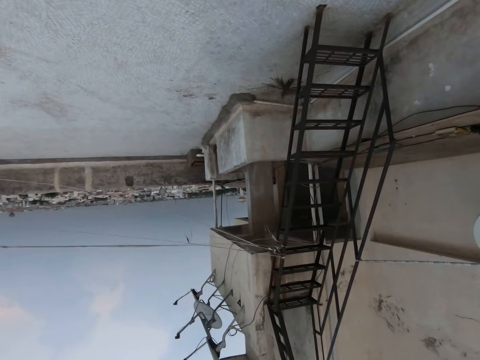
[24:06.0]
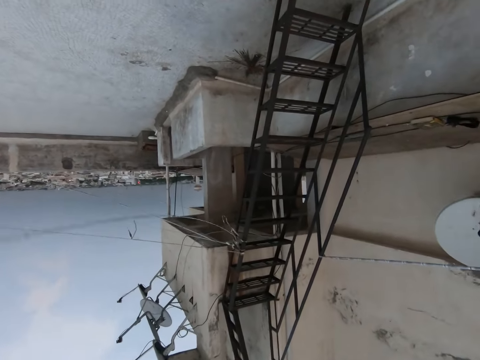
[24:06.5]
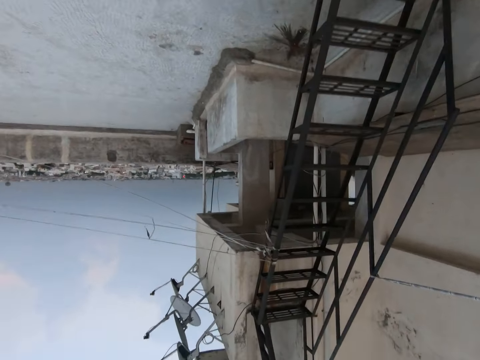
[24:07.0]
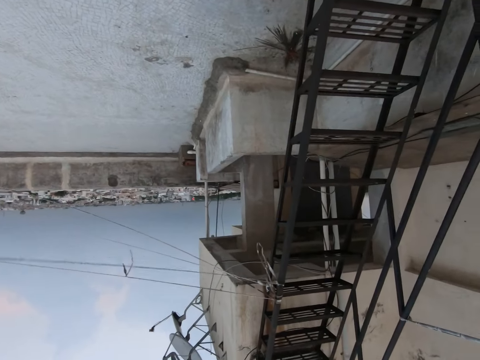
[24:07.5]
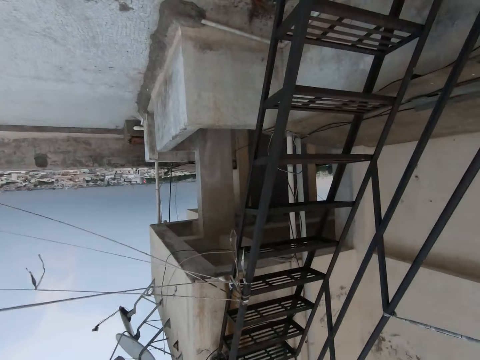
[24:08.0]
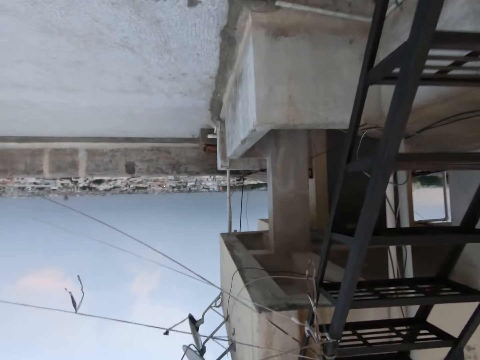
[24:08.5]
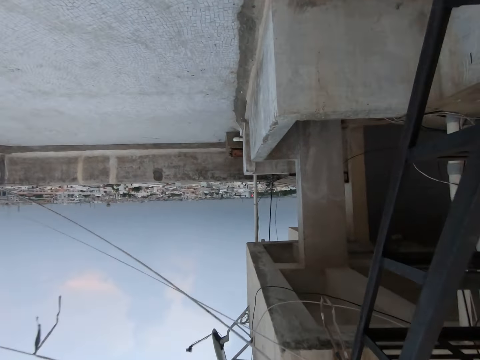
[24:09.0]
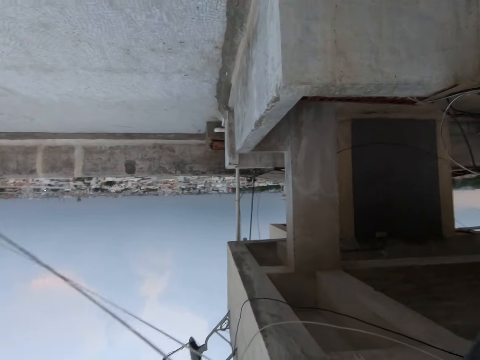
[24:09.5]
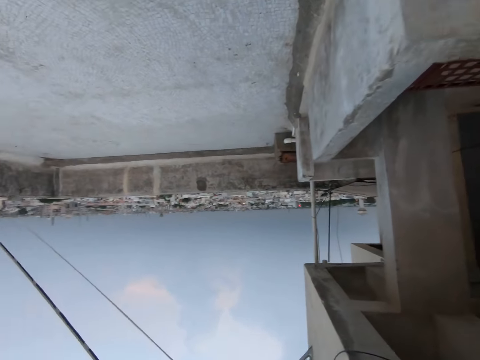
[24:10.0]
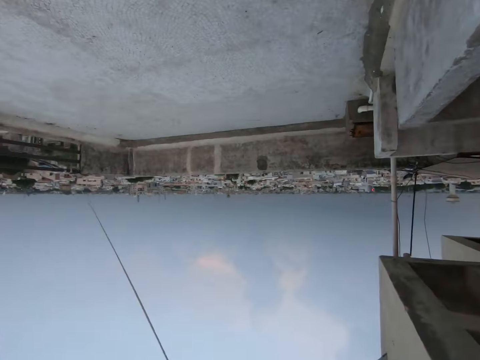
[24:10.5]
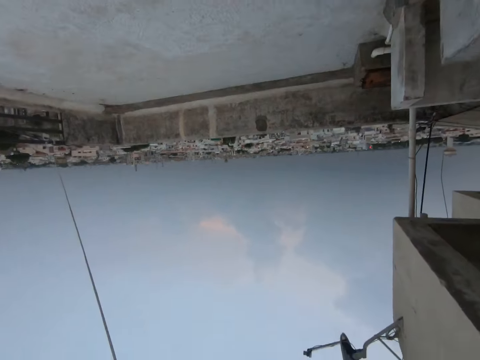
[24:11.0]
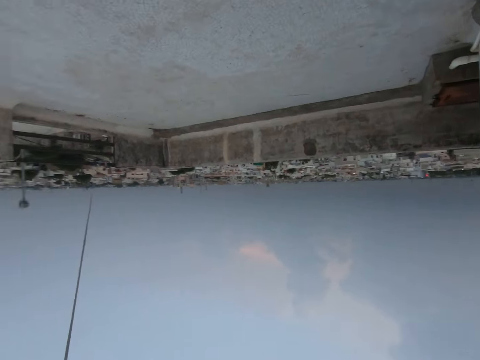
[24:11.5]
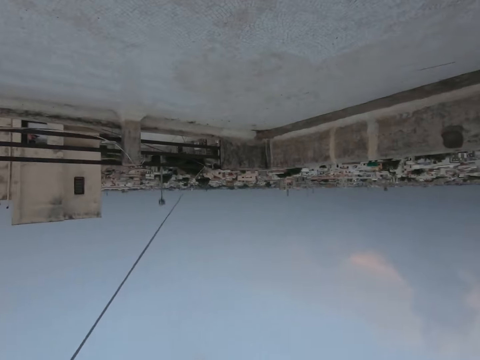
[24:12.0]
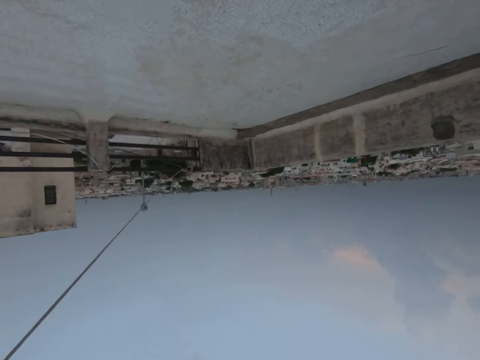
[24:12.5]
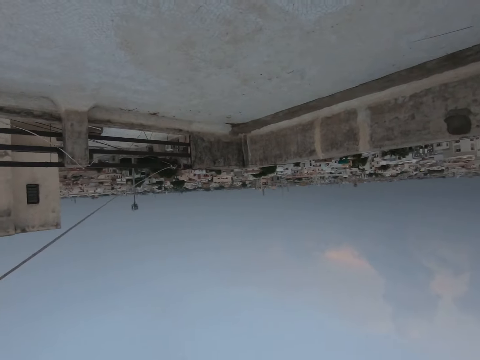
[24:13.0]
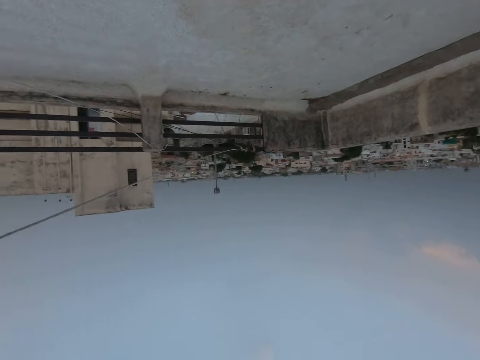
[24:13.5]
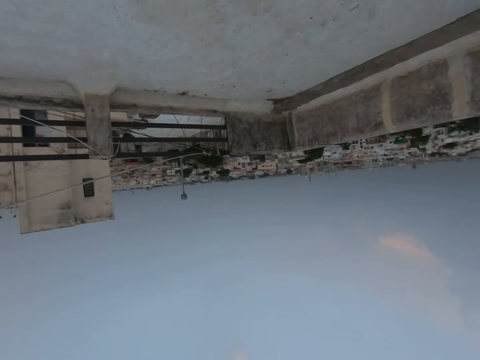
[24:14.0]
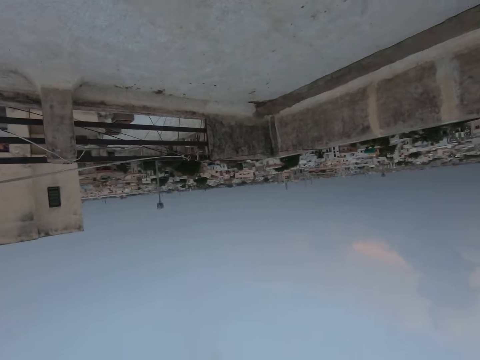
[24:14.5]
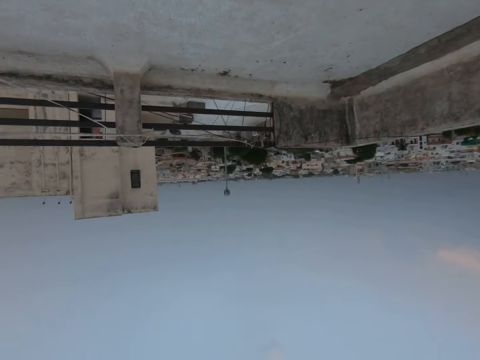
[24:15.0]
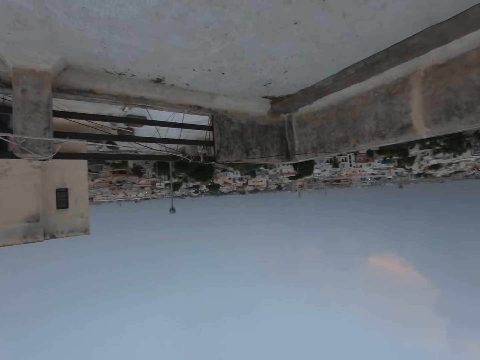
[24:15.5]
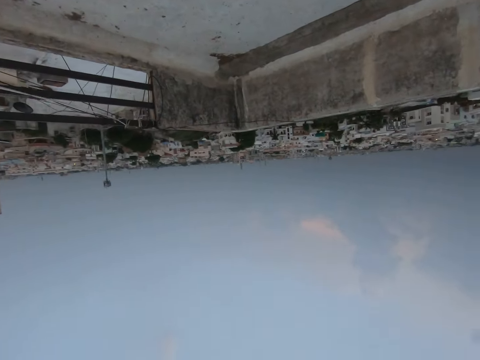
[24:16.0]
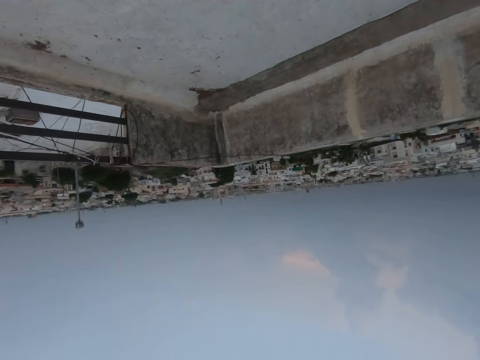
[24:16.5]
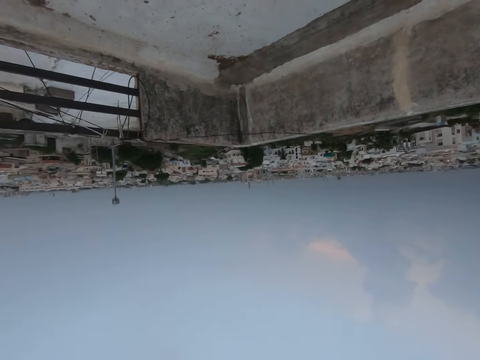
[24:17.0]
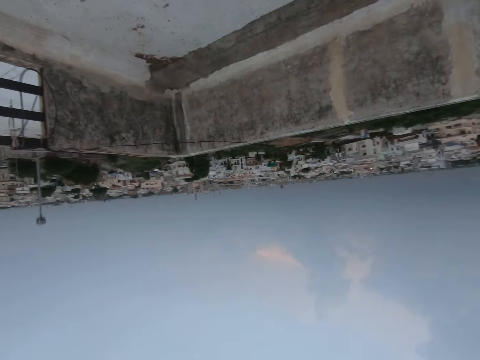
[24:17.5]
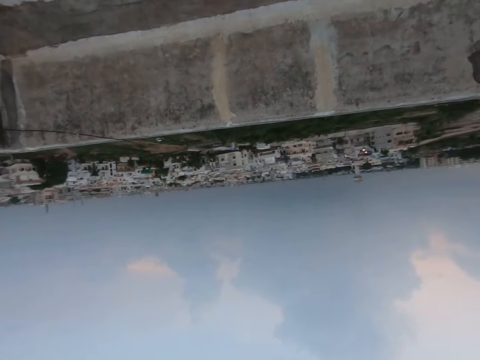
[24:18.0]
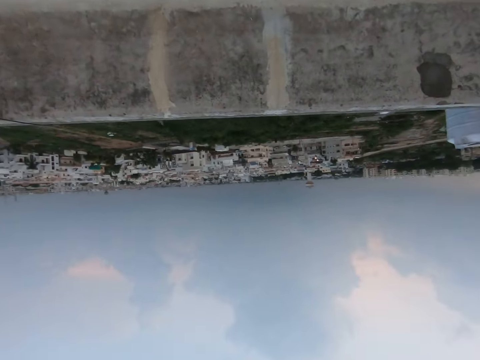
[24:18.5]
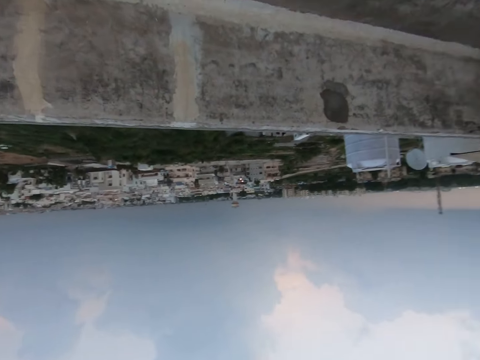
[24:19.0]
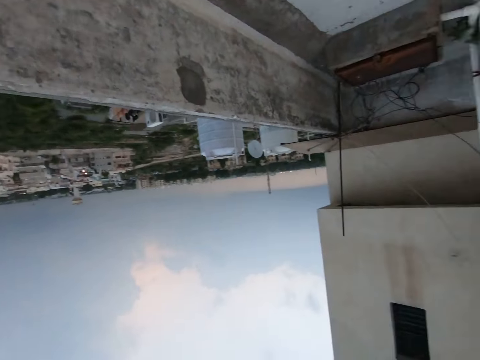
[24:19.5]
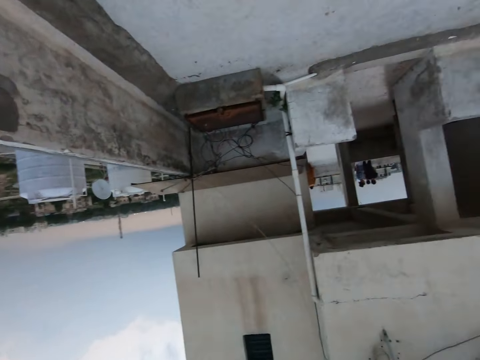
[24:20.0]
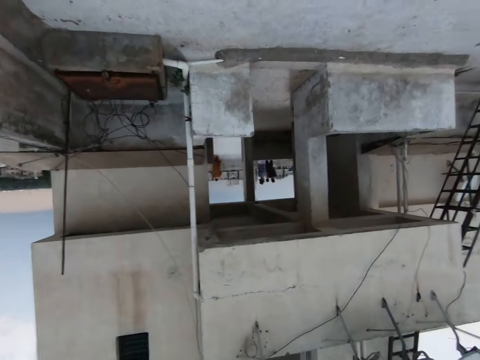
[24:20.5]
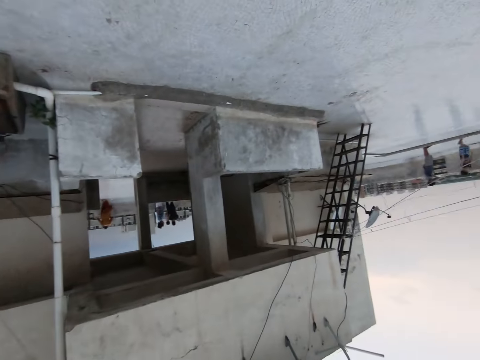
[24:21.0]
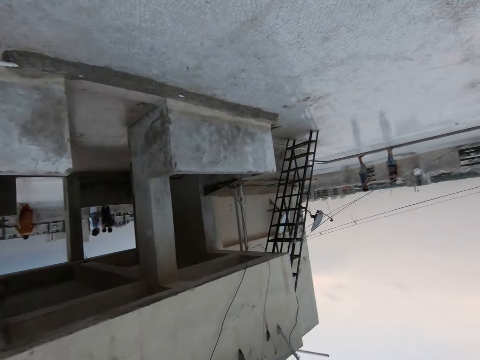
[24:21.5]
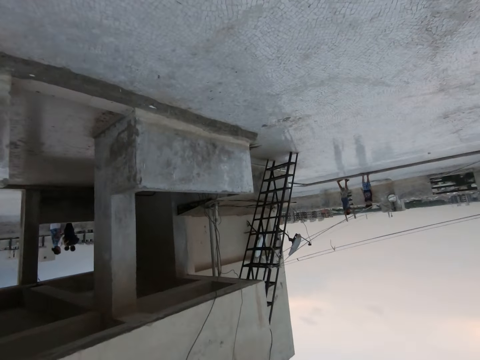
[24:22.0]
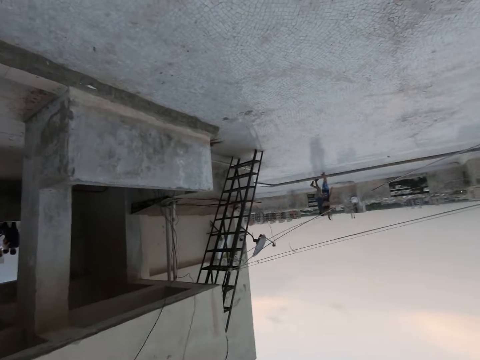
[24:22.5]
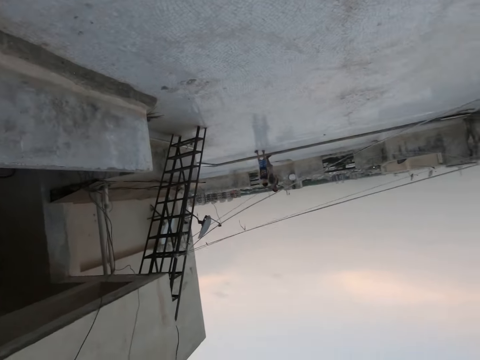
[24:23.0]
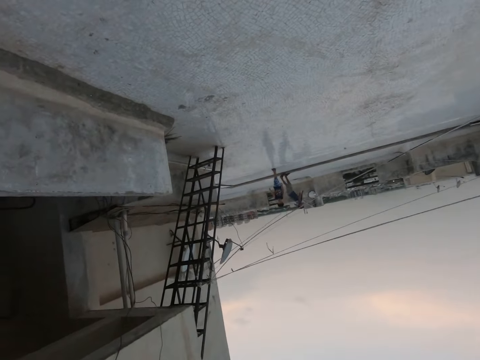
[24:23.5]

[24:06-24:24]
The camera wearer looks at cables. They walk outside. They look around. They speak on the phone.

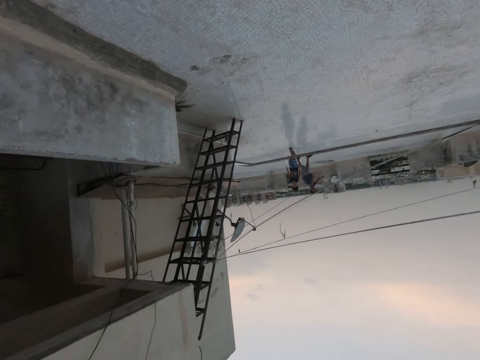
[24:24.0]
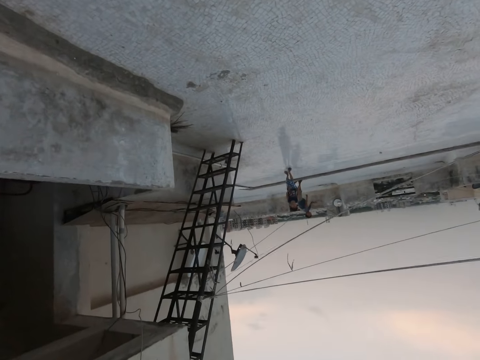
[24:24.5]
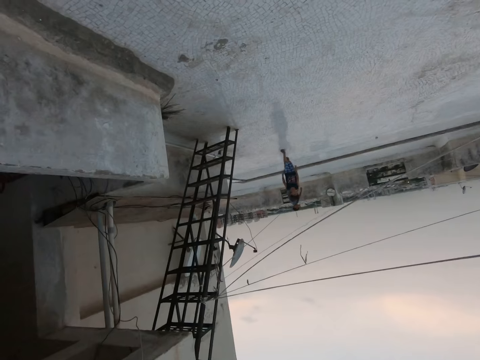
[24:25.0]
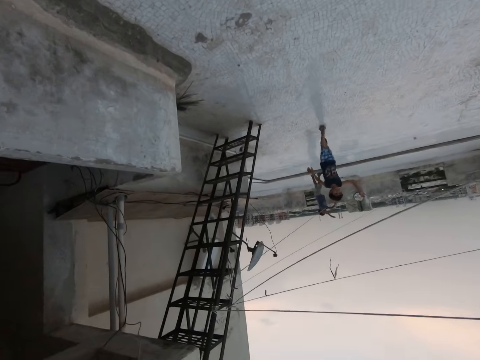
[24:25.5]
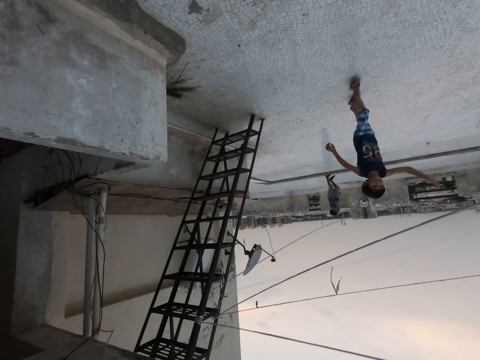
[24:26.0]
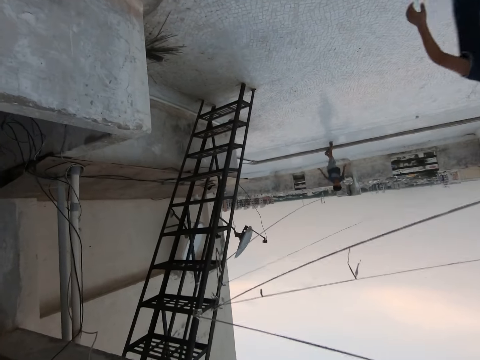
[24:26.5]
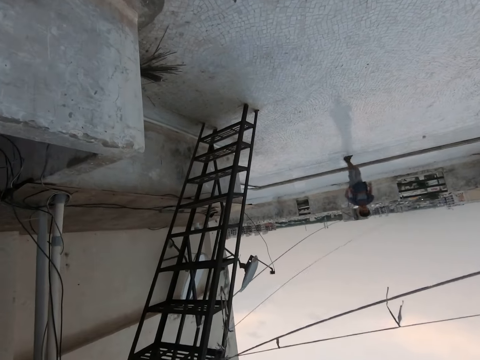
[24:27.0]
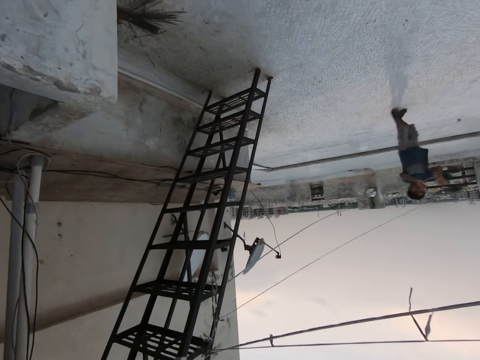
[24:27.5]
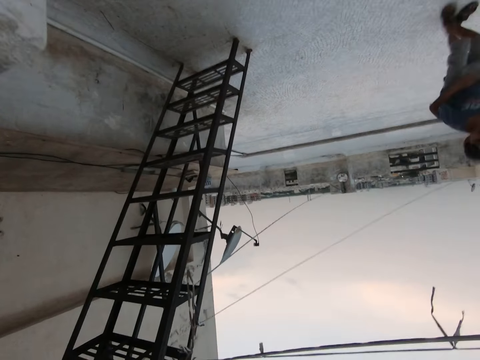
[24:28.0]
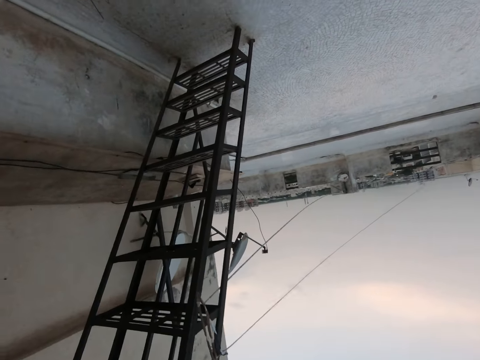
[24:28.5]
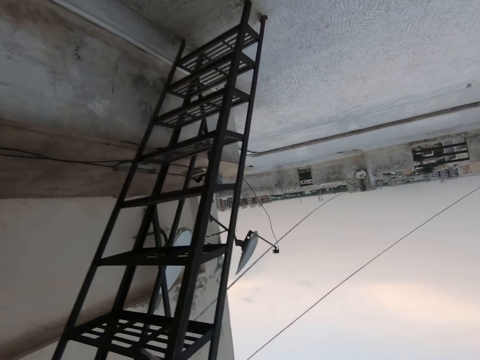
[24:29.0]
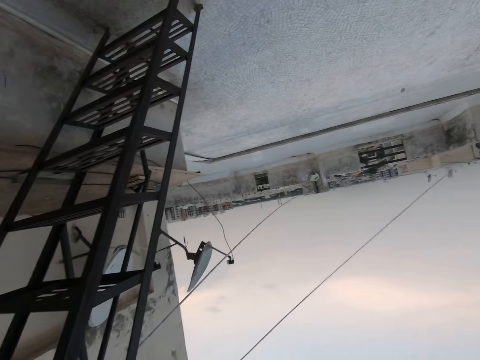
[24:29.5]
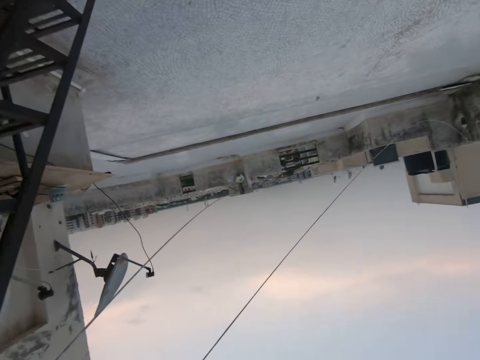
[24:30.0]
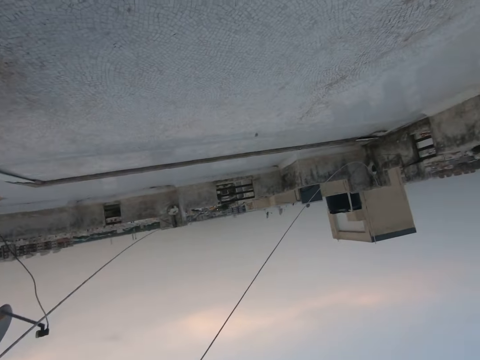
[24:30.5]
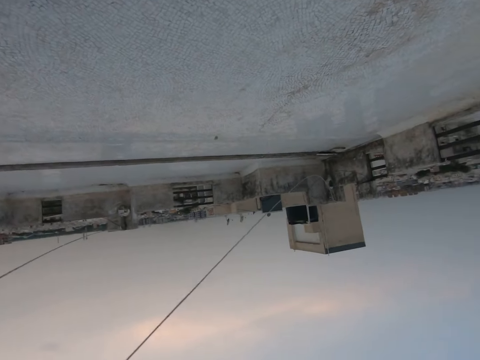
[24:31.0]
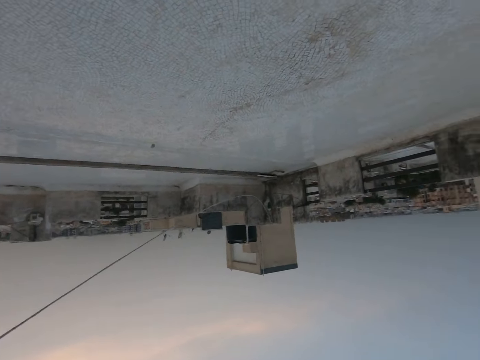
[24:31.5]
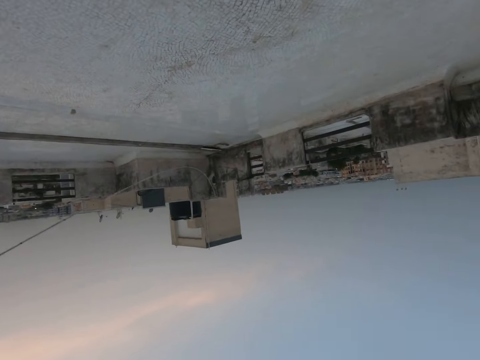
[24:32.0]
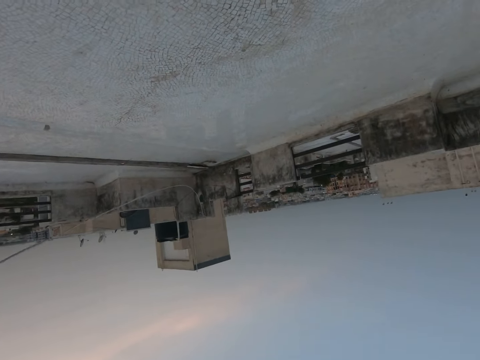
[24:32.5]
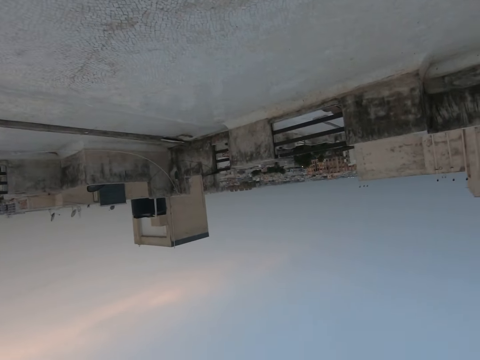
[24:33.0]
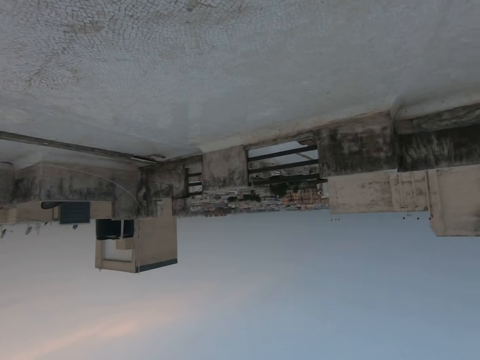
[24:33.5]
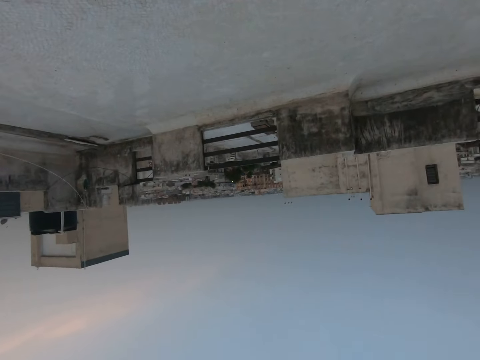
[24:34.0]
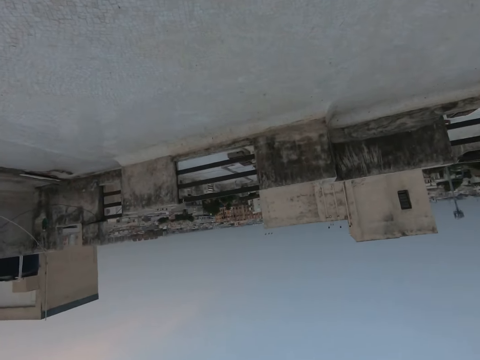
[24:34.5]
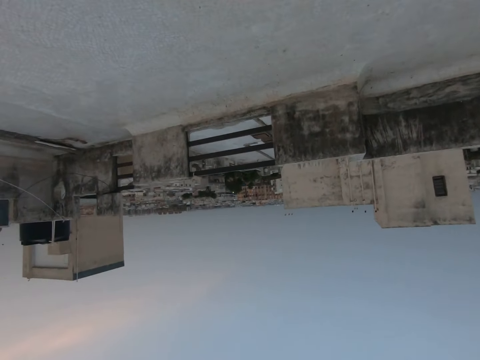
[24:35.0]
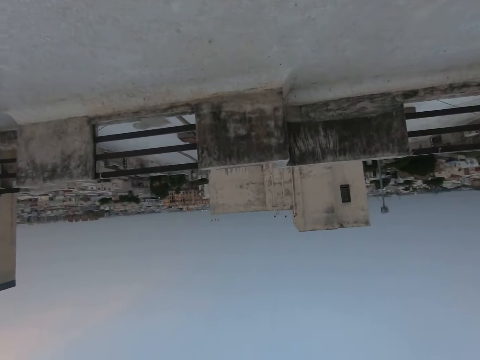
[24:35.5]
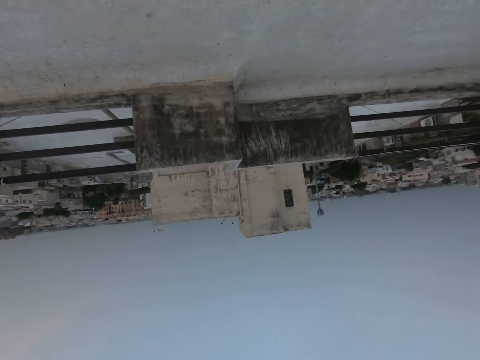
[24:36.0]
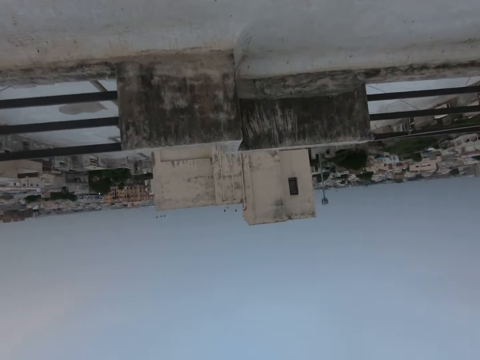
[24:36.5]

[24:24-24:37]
The boy runs past the camera wearer. The camera wearer looks at children playing. Another boy runs after the first boy. The camera wearer speaks on the phone.
